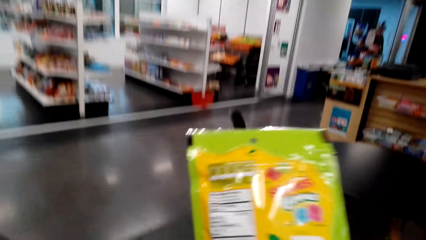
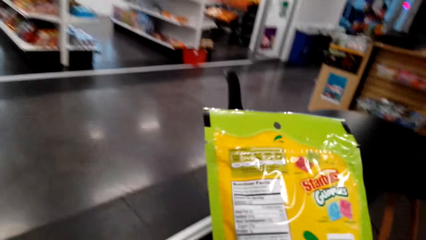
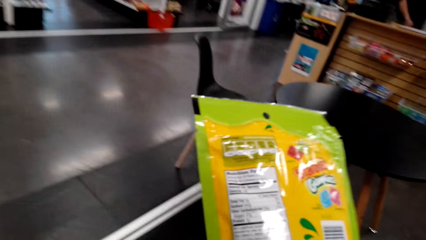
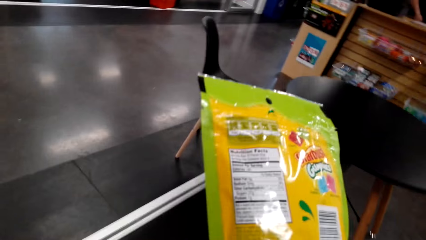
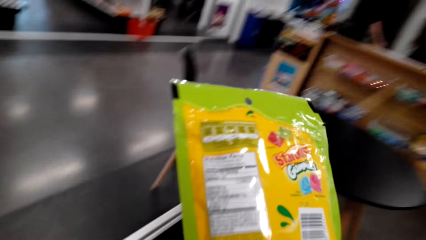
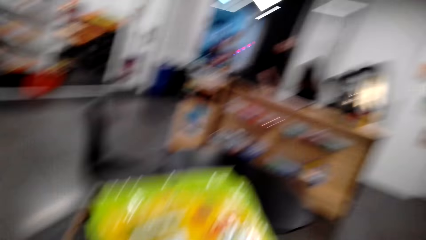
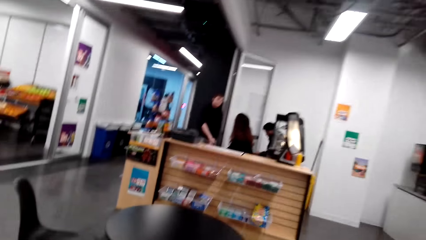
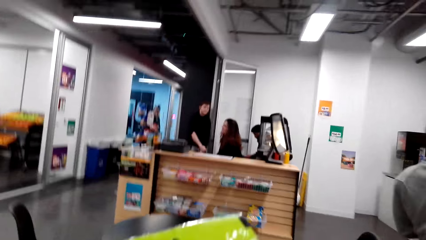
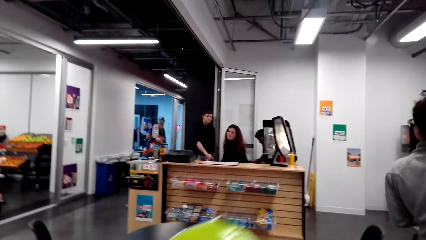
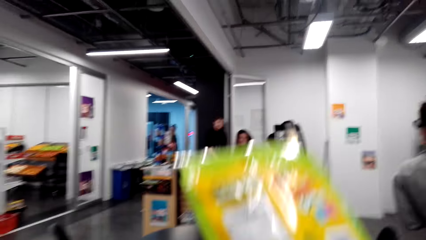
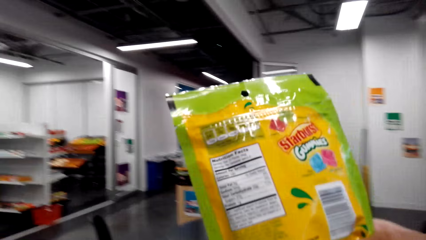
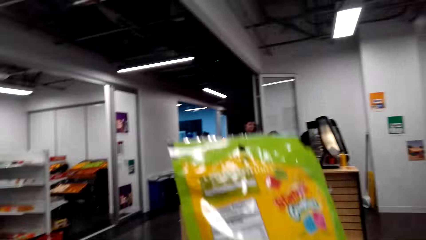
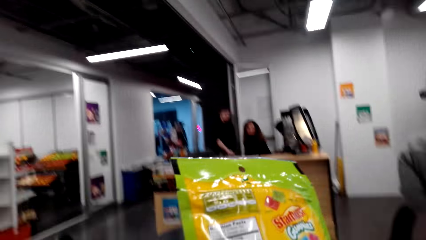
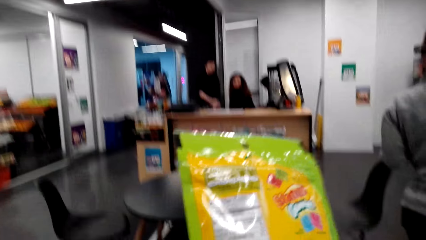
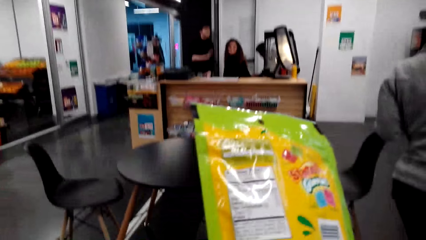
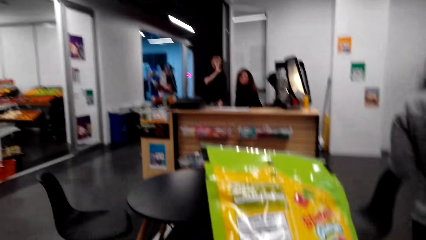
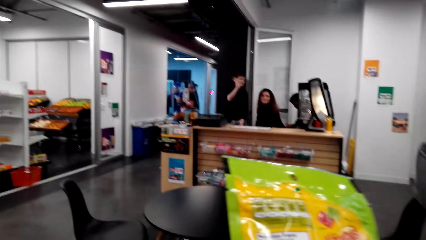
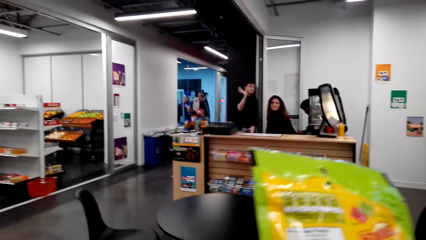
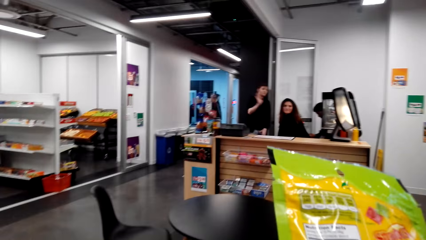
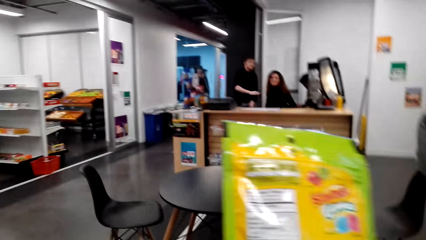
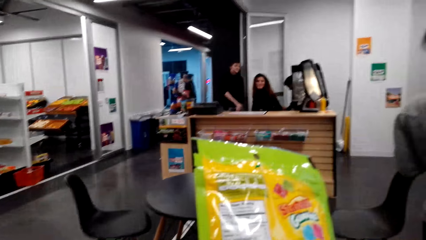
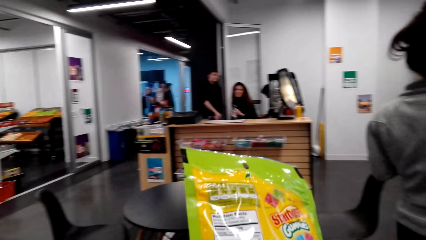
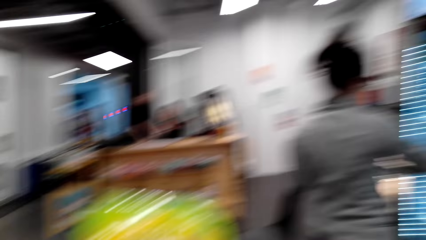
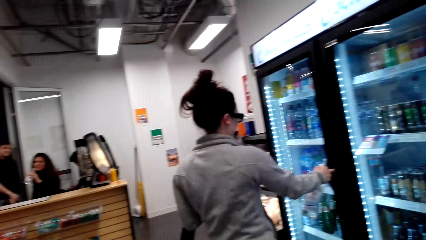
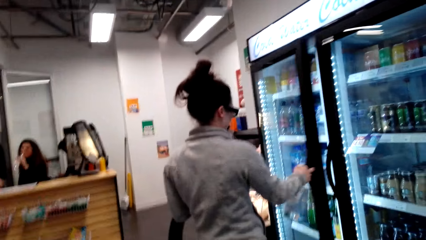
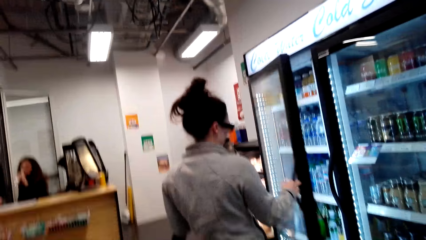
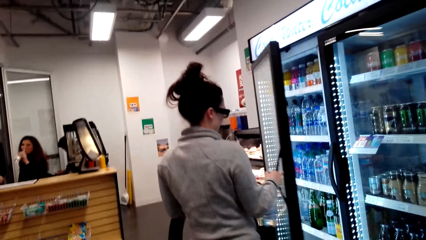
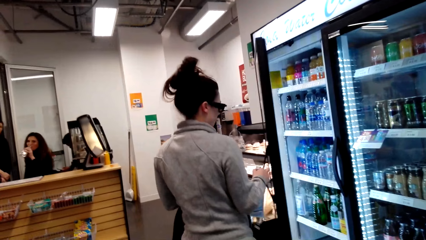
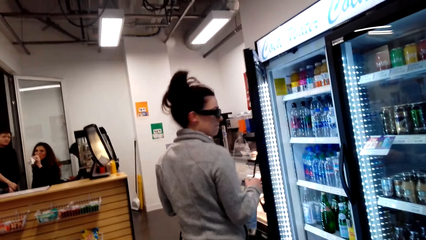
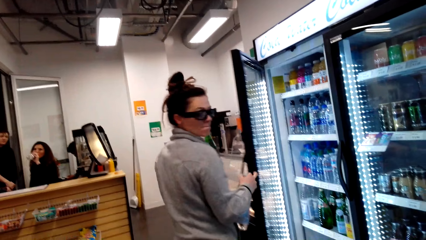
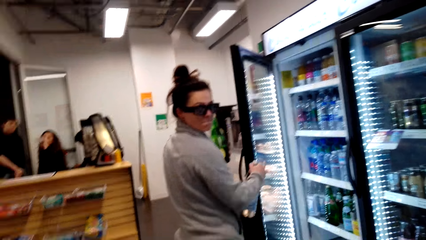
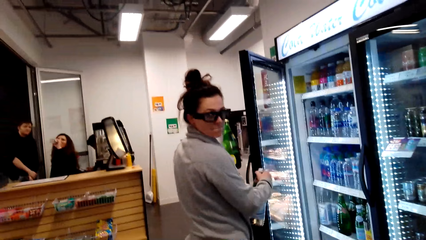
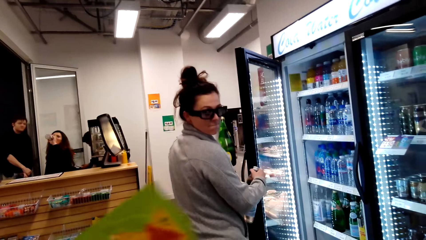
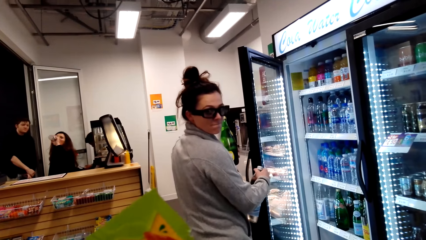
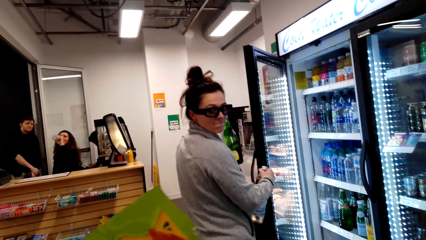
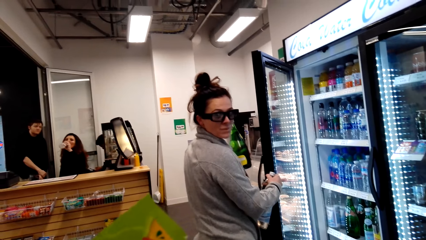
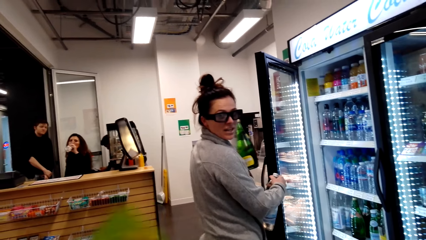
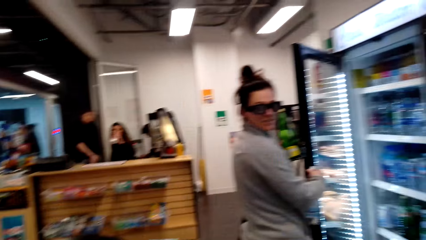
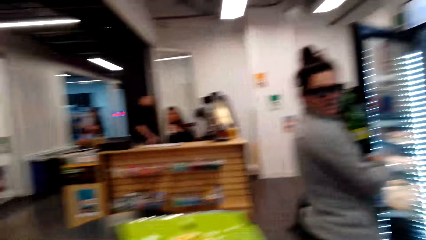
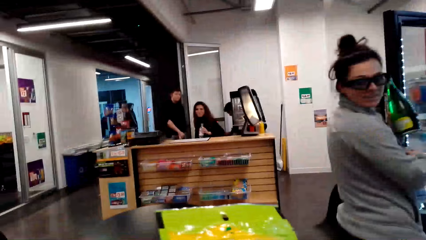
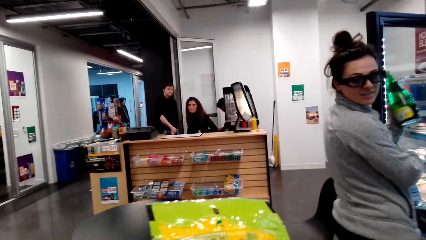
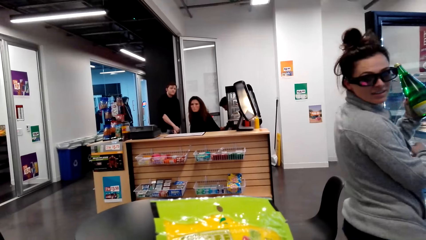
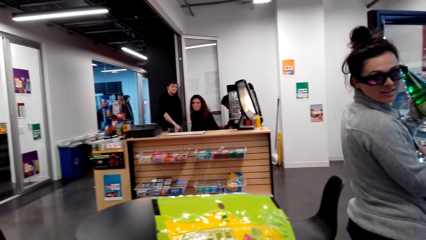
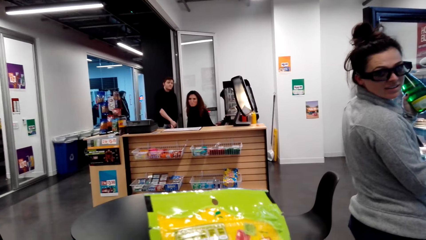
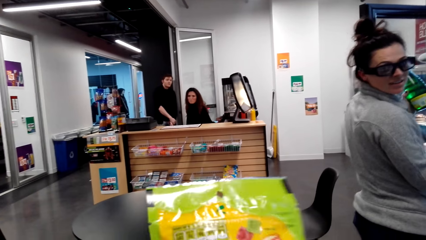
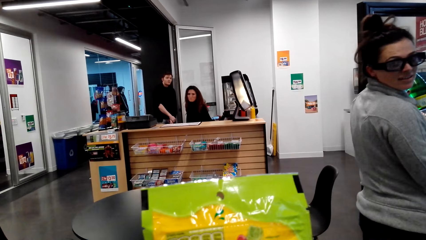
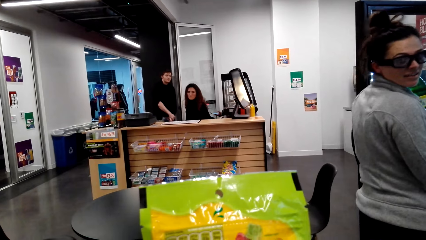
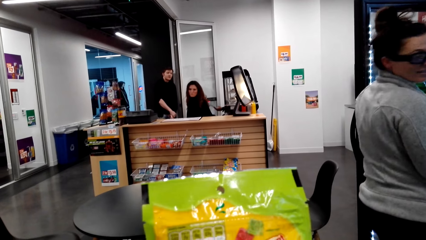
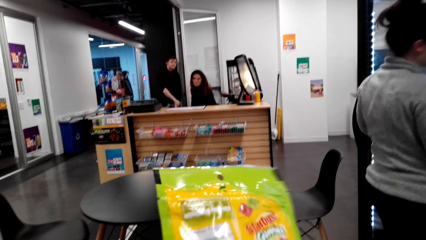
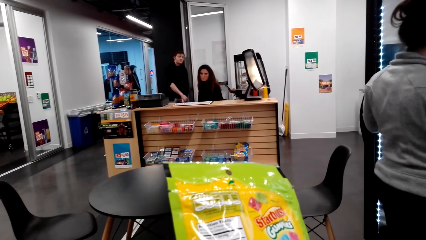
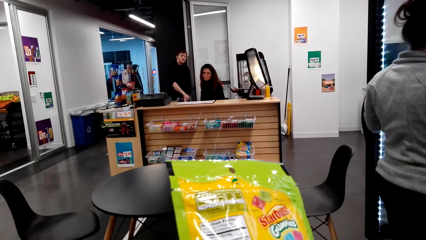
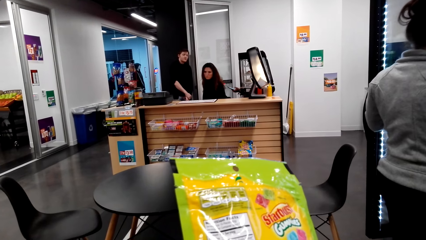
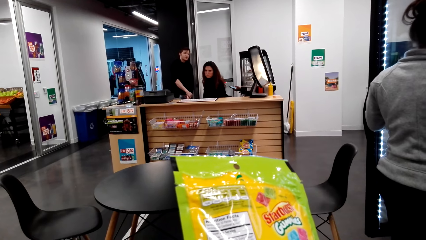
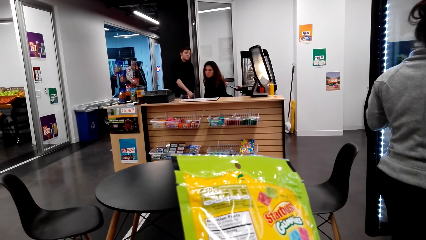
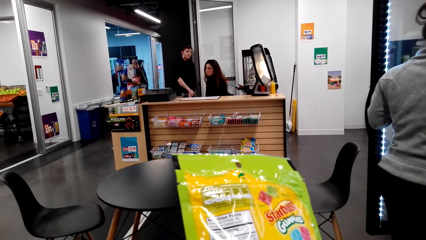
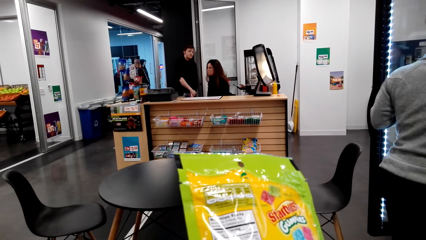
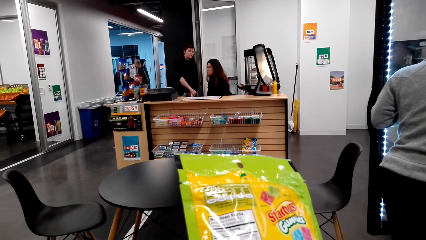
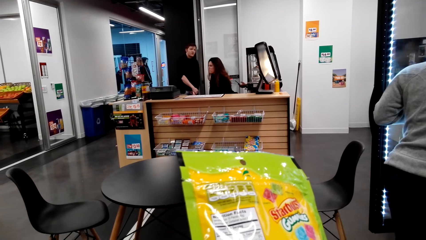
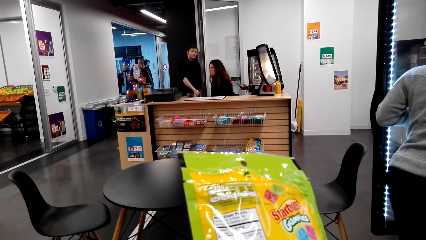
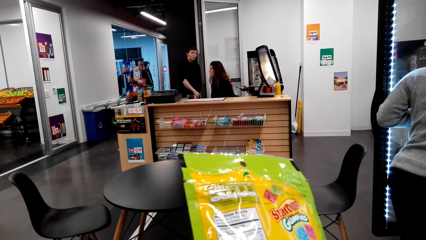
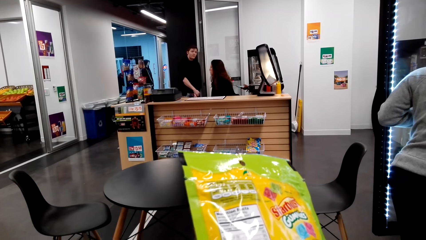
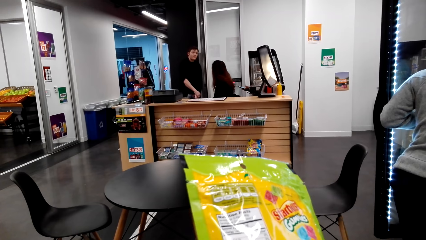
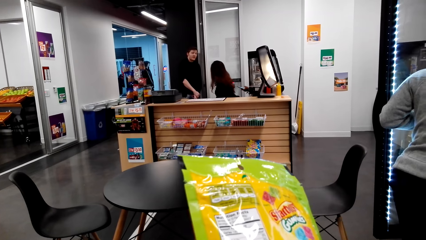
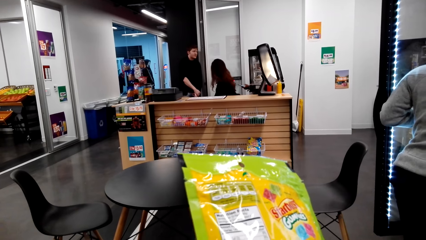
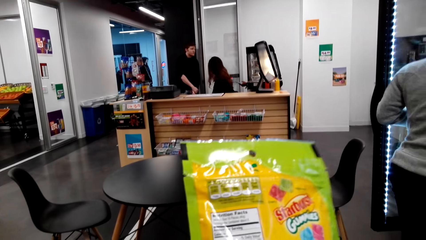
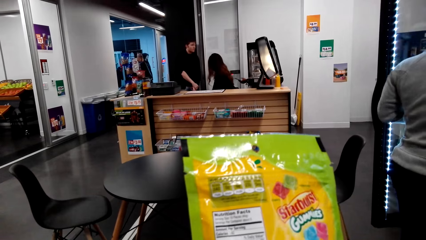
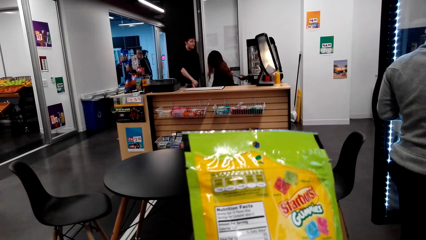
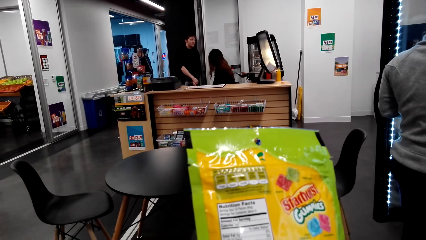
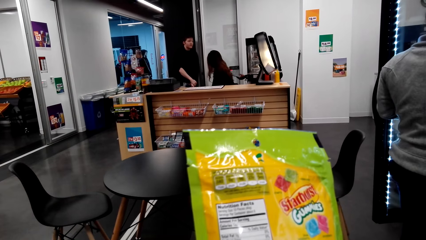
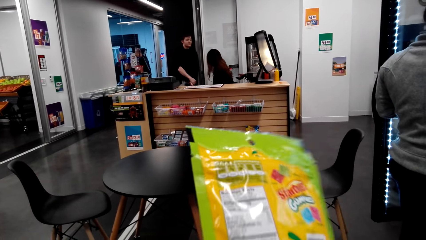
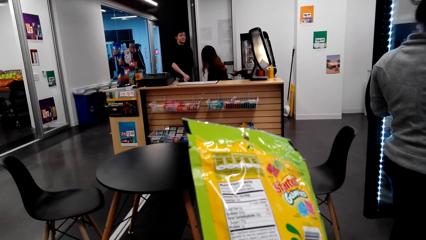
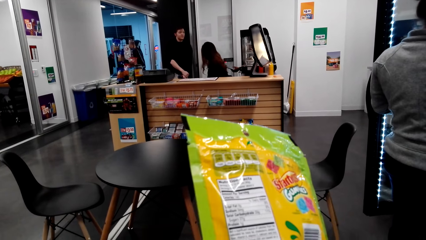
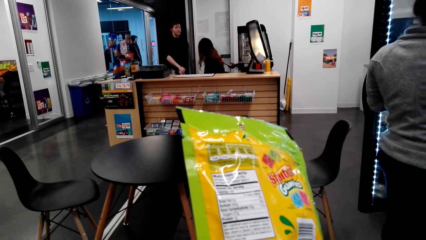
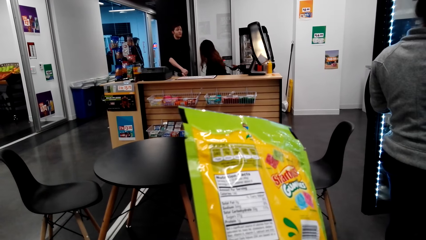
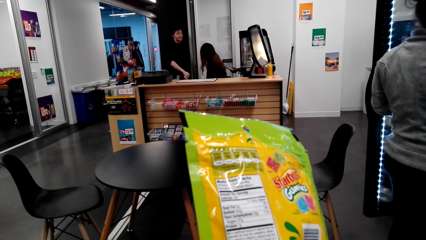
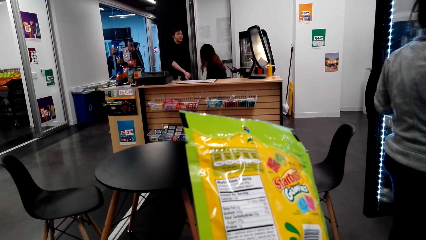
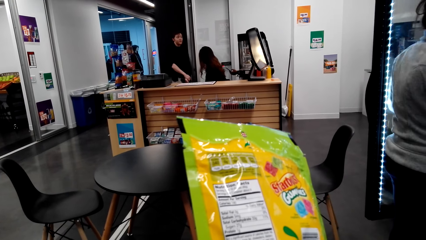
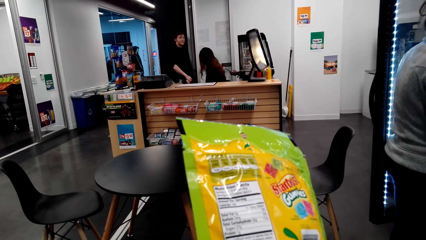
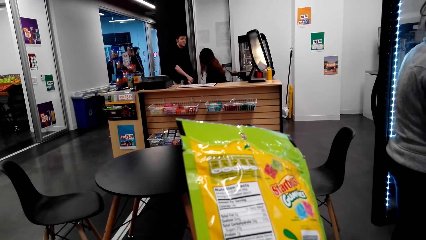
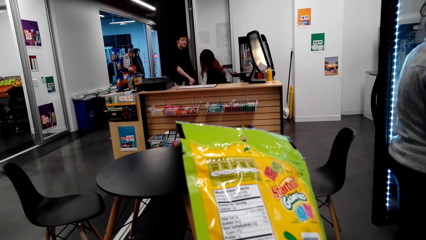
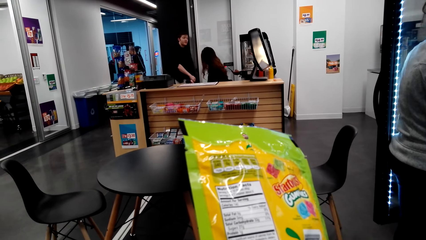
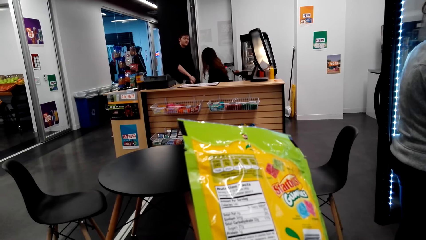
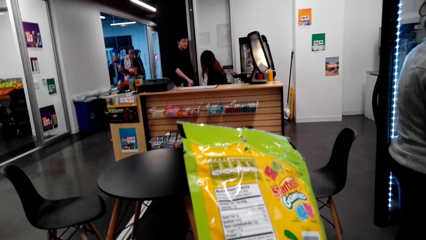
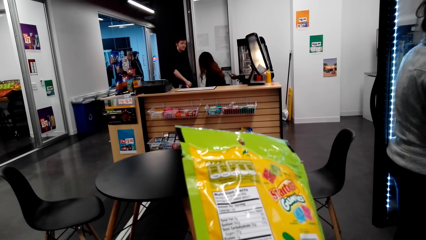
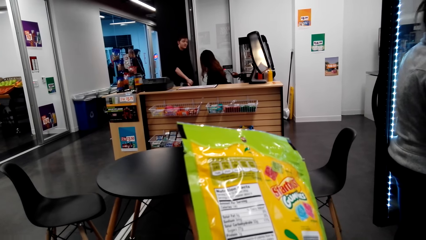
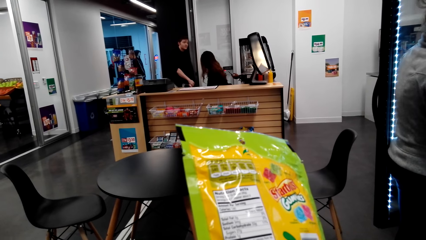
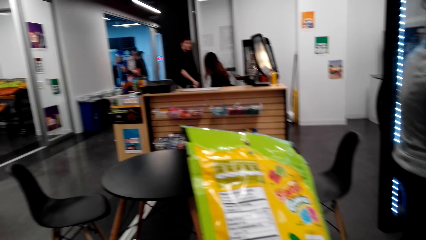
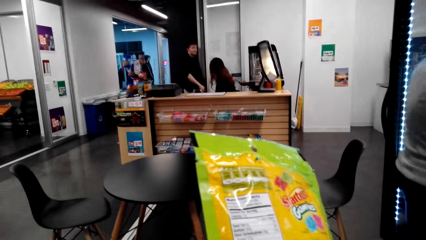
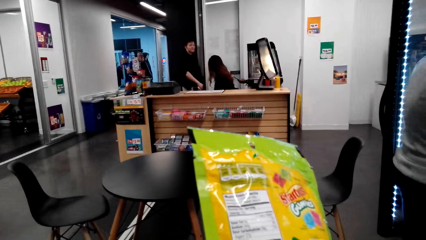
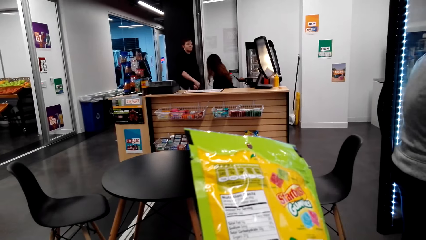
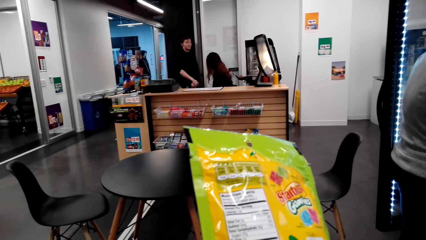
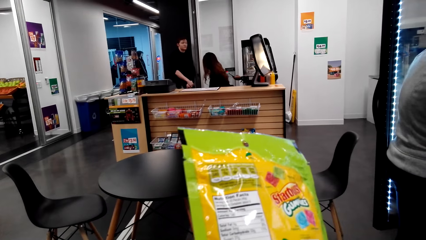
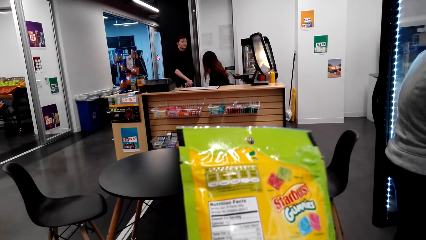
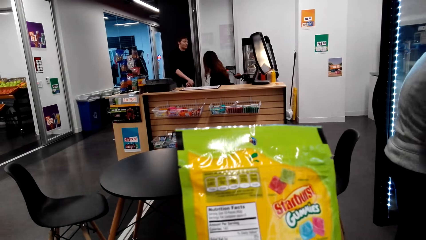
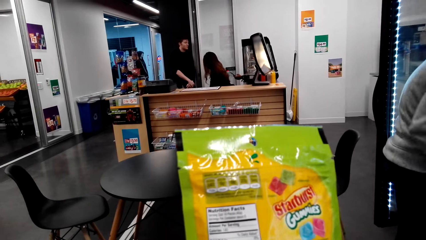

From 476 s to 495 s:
The camera wearer dialogues with a person. The person opens the fridge. The person turns.
